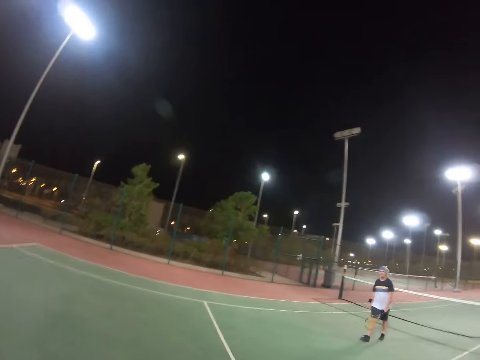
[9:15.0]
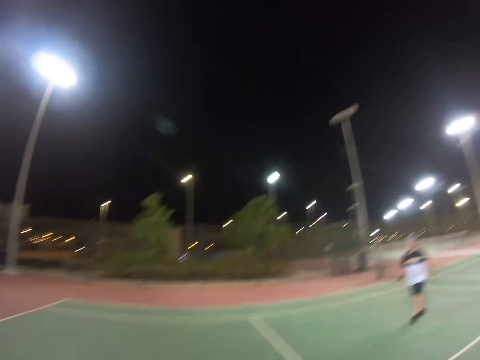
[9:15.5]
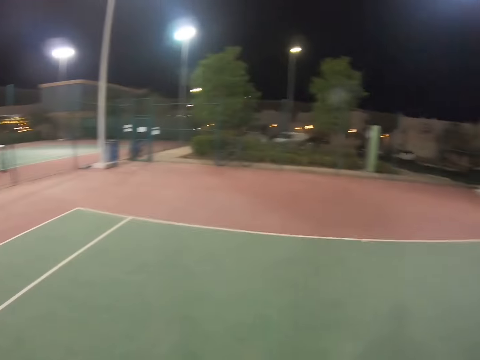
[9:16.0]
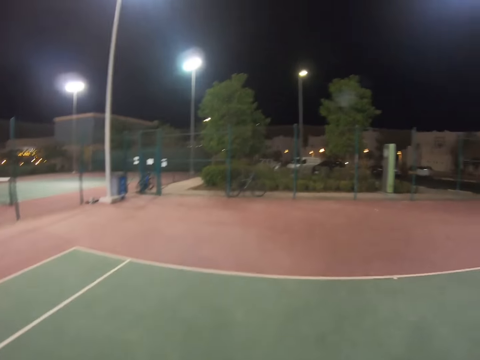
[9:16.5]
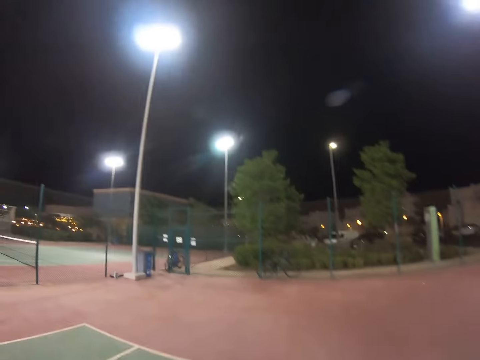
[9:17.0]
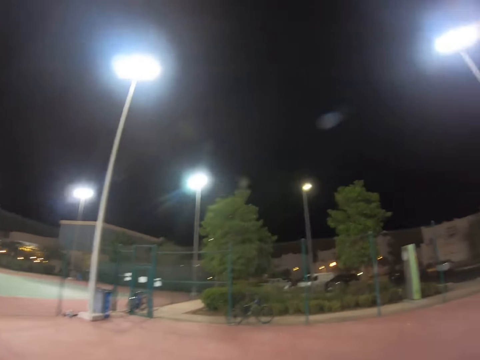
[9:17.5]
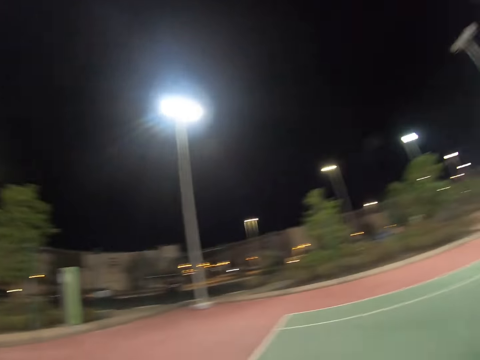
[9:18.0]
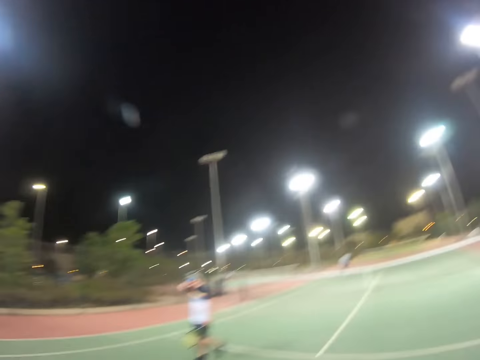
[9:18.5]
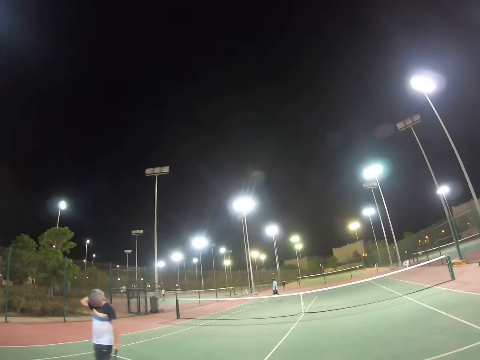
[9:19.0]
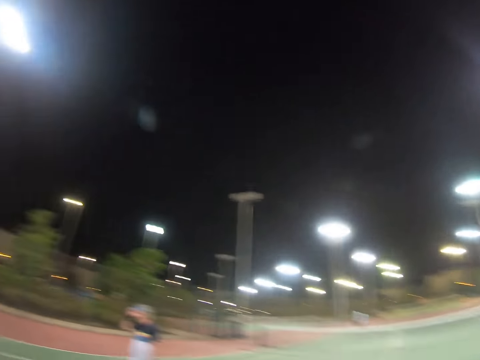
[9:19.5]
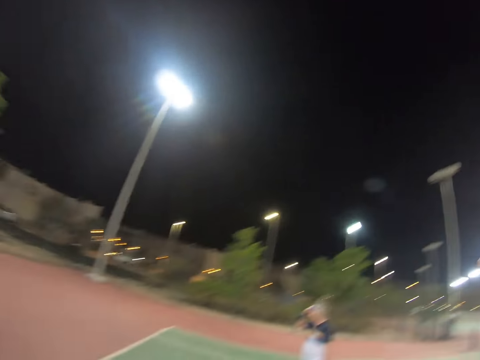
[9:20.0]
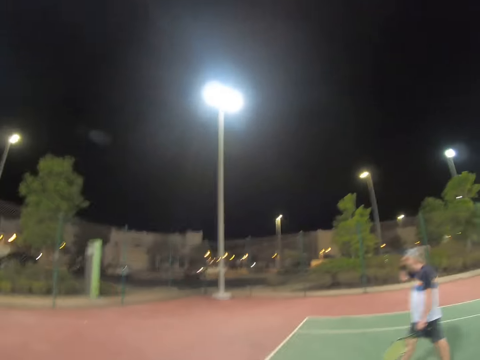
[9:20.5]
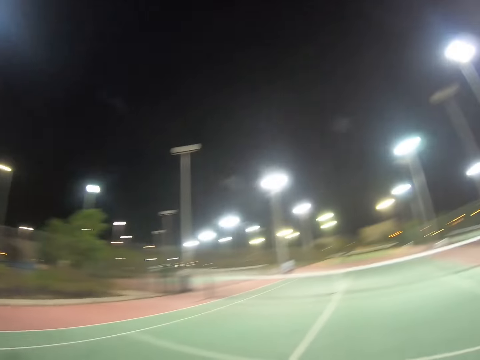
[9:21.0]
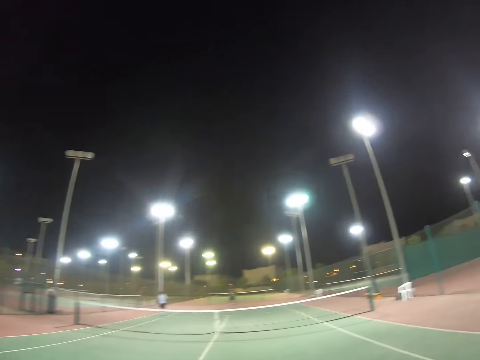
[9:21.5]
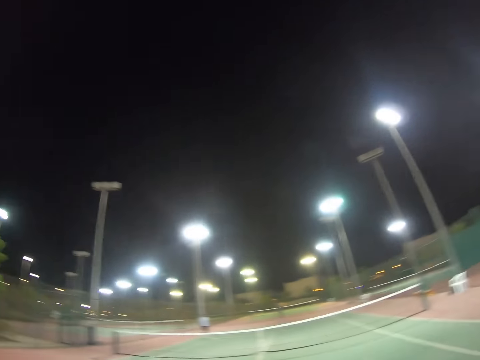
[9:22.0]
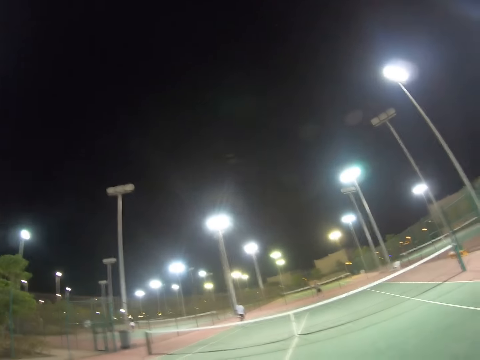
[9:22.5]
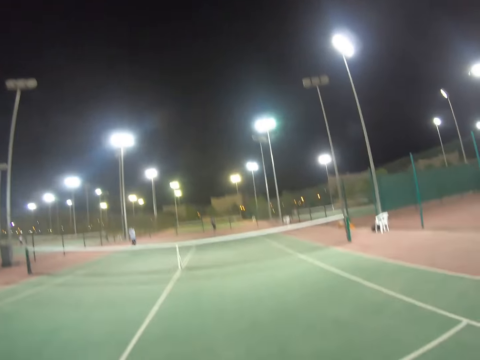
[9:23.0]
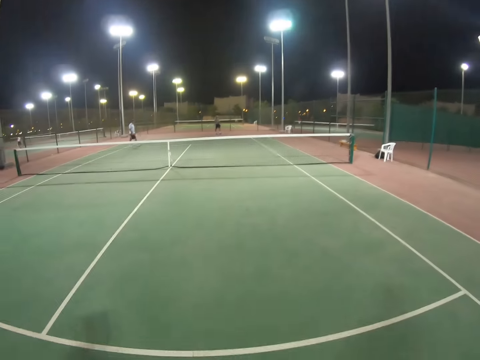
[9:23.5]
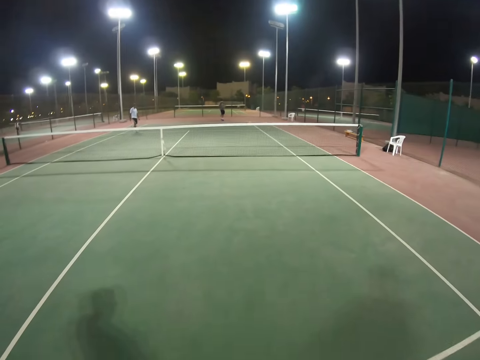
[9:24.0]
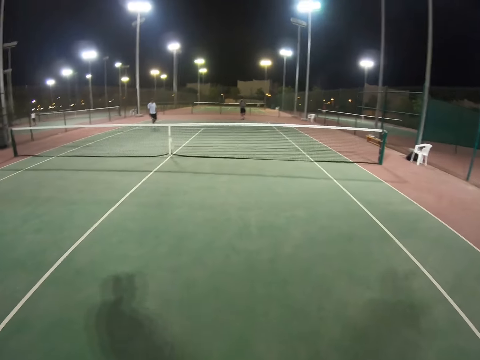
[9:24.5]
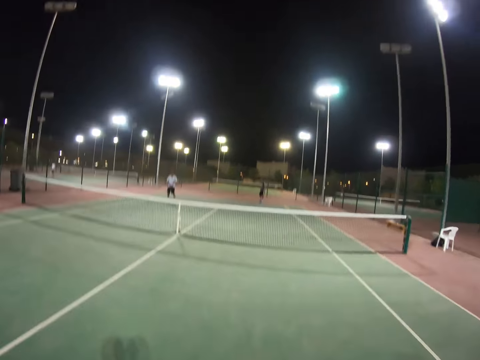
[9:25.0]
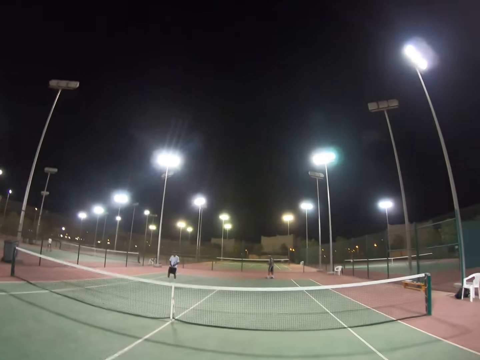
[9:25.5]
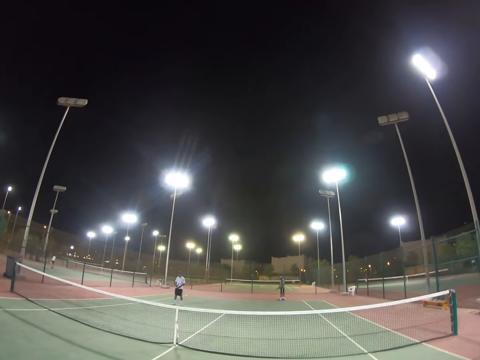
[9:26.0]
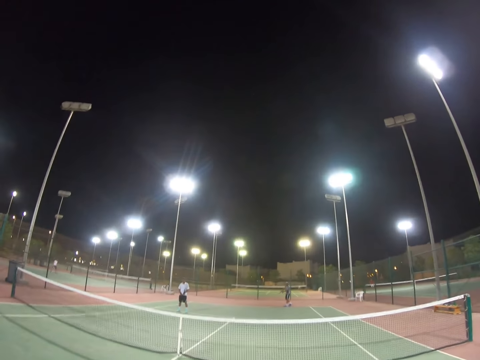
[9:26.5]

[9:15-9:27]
A man walks on the court. The camera wearer walks on the court. A person walks out of the field. The man scratches his back. Another man walks. Another man walks.

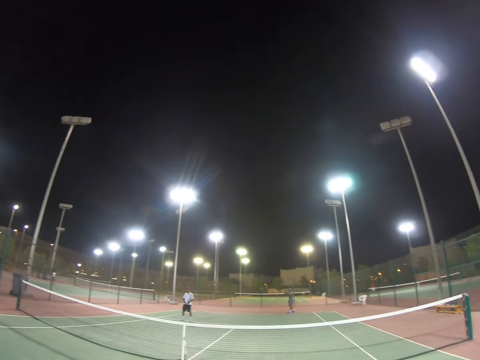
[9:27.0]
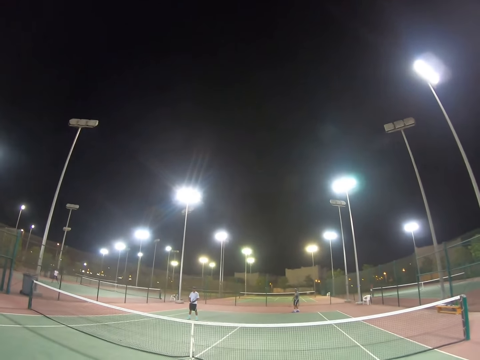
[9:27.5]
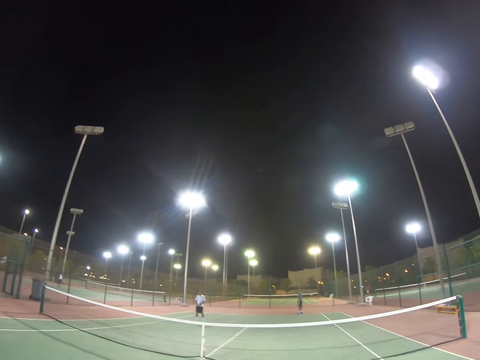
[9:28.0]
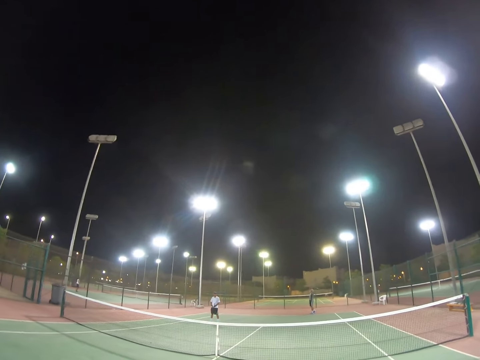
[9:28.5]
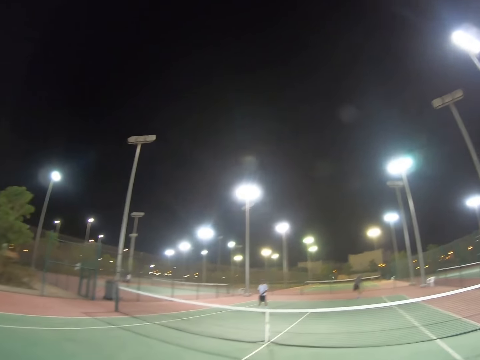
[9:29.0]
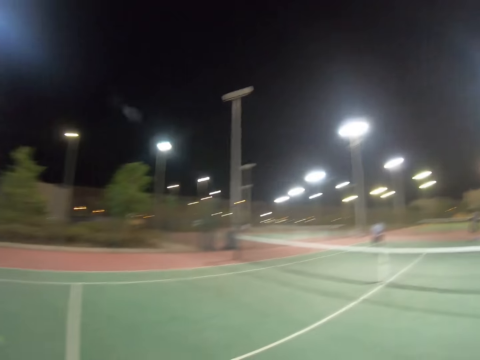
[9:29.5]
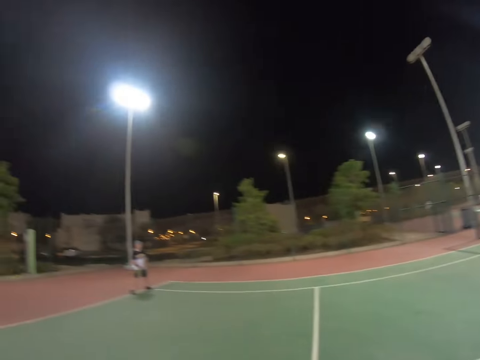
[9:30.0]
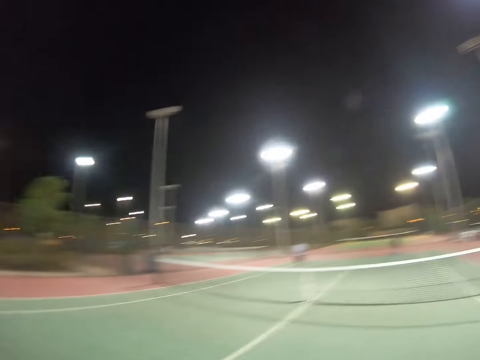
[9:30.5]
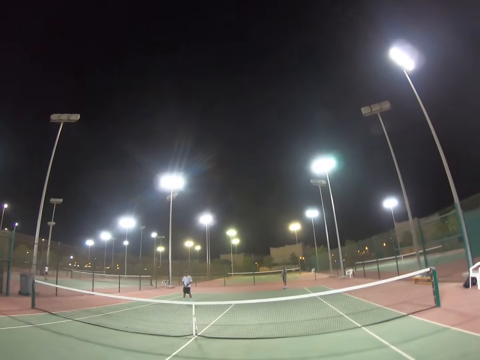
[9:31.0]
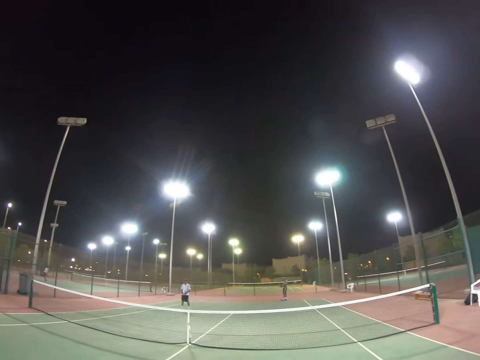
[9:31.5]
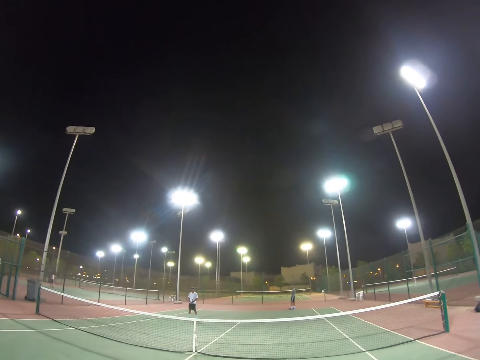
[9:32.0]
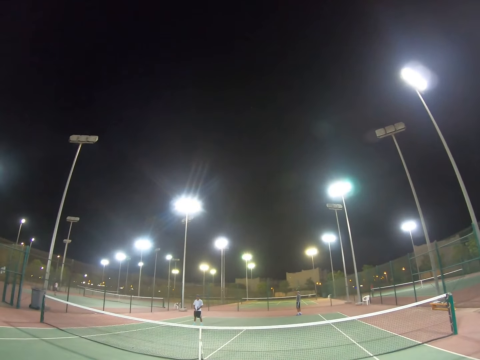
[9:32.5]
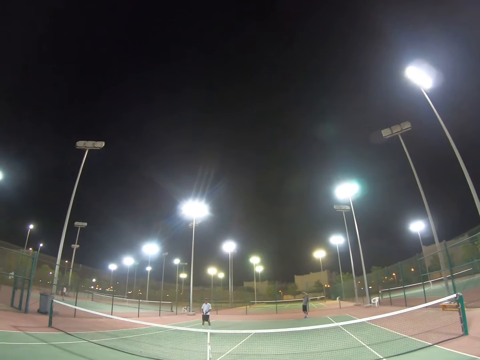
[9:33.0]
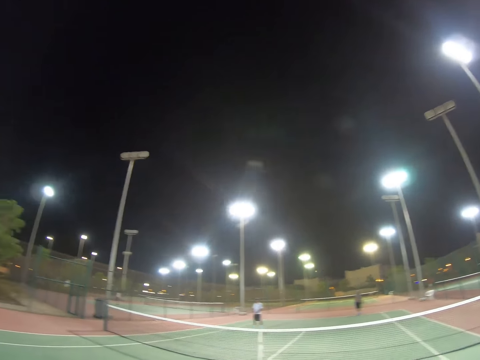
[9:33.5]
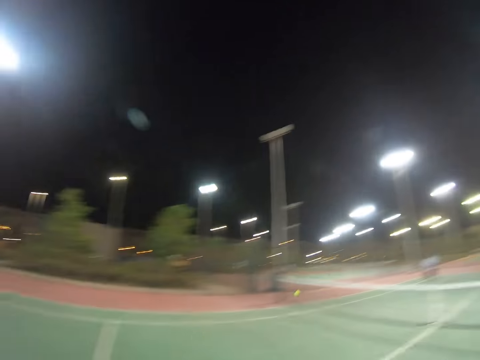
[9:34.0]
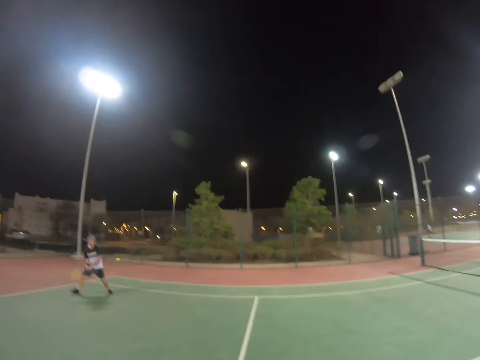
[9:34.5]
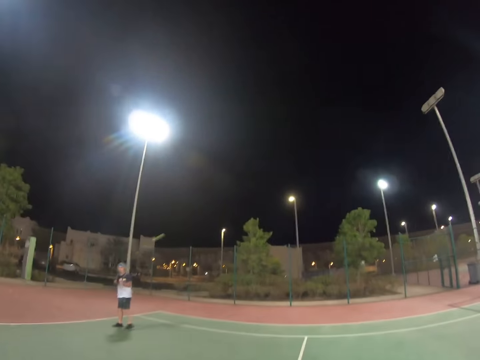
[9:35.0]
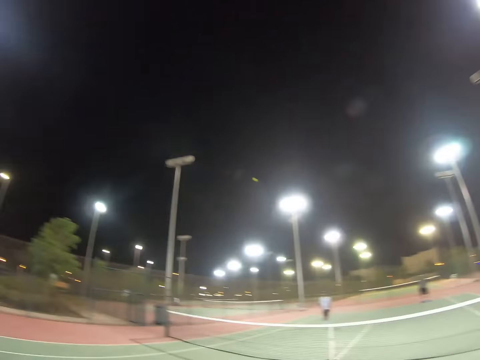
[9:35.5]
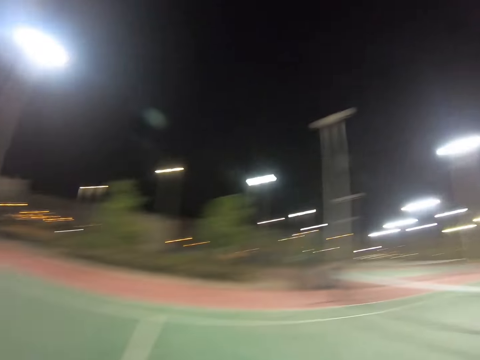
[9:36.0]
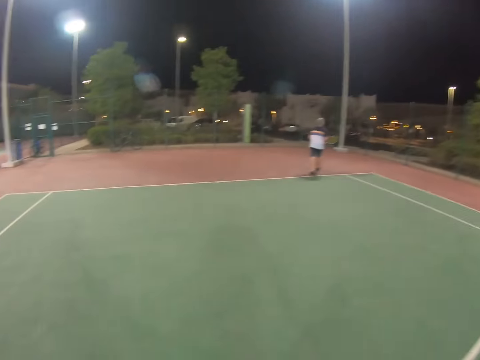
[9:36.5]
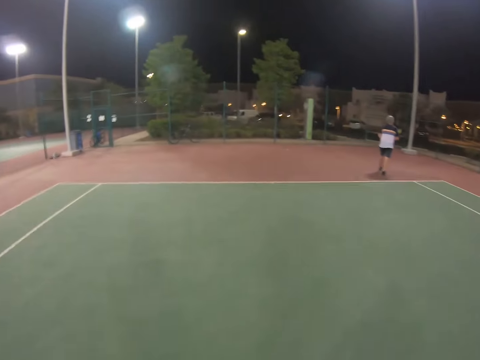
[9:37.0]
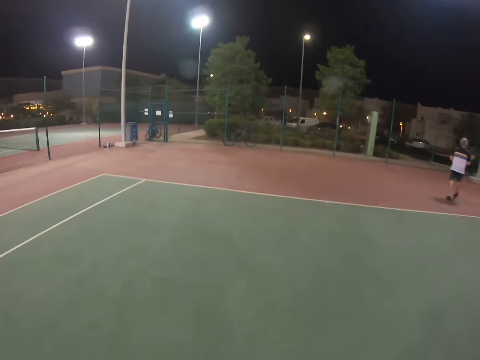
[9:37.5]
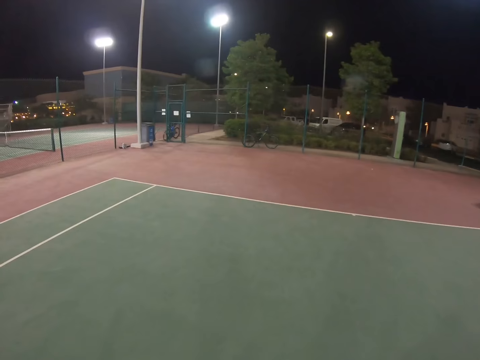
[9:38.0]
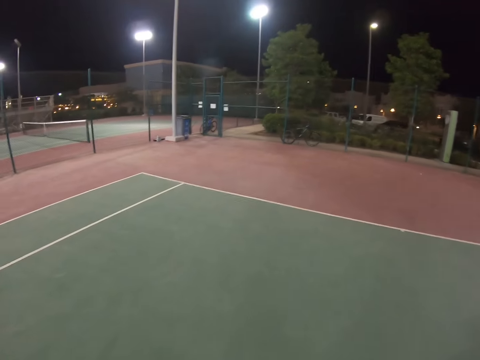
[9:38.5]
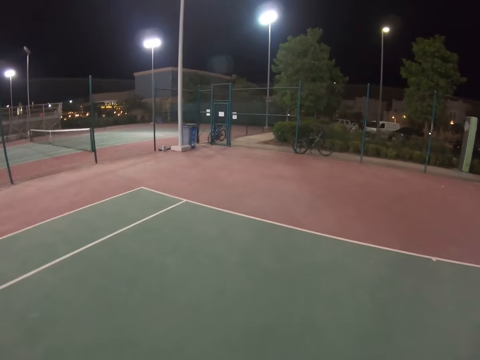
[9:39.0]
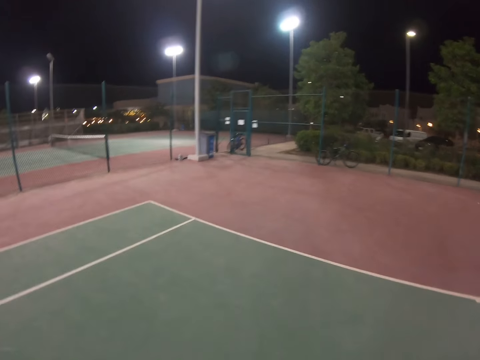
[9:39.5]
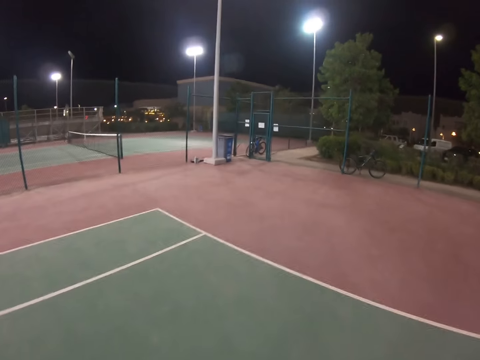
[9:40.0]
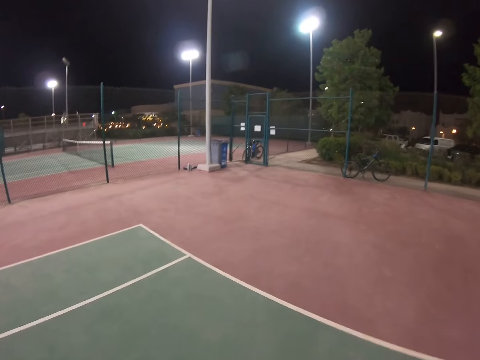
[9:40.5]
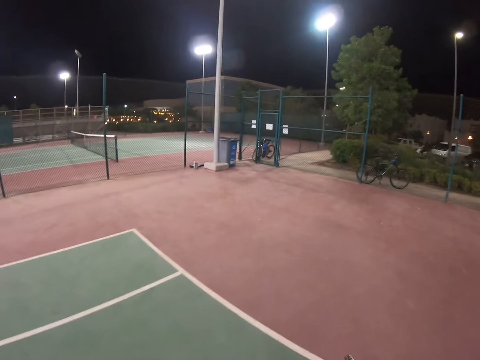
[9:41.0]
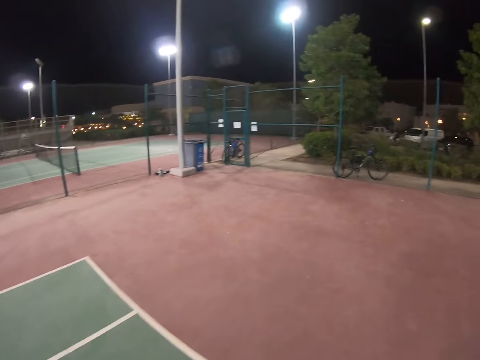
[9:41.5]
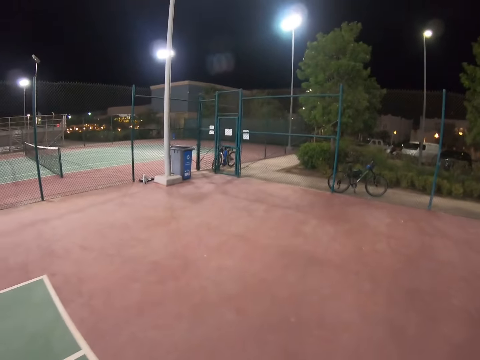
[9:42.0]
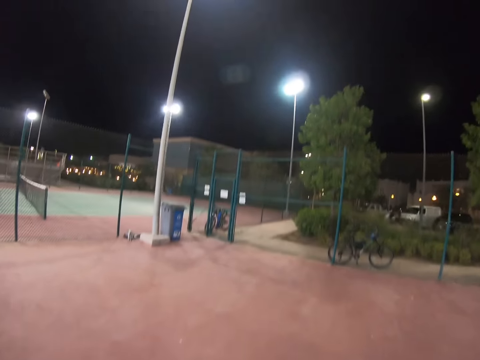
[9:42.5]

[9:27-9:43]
A man throws the ball in the air. He hits the ball with the racket. The man throws the ball in the air. He hits the ball with his racket. Another man swings his racket, hits the ball with his racket, and walks. The camera wearer walks.
